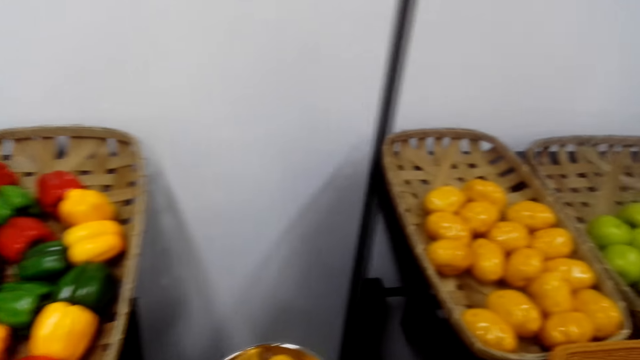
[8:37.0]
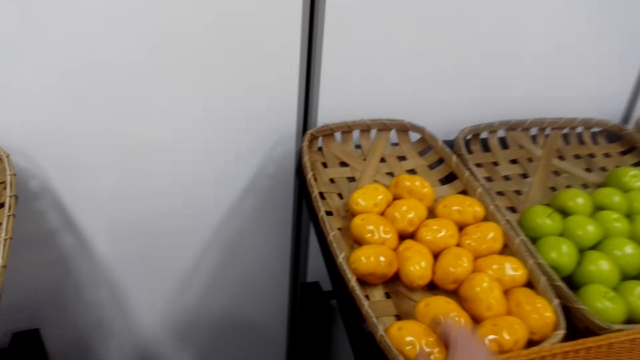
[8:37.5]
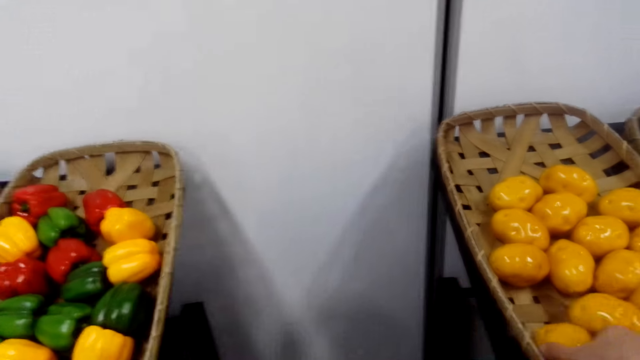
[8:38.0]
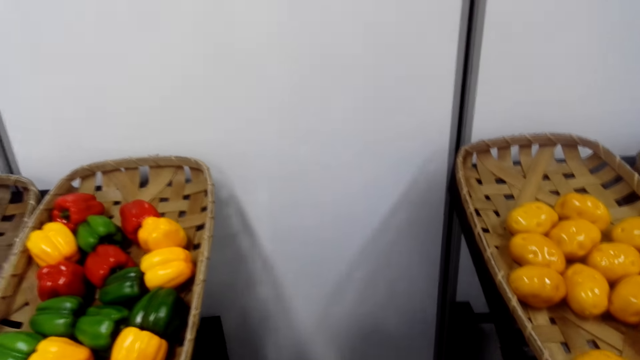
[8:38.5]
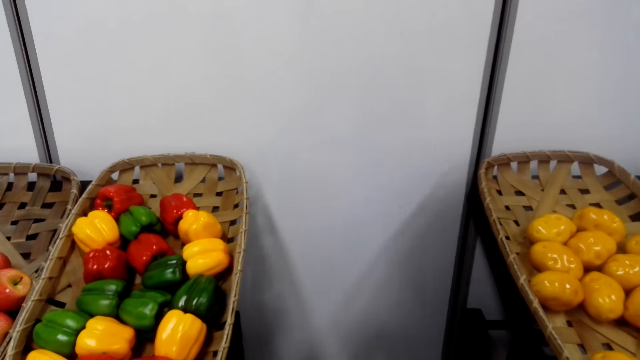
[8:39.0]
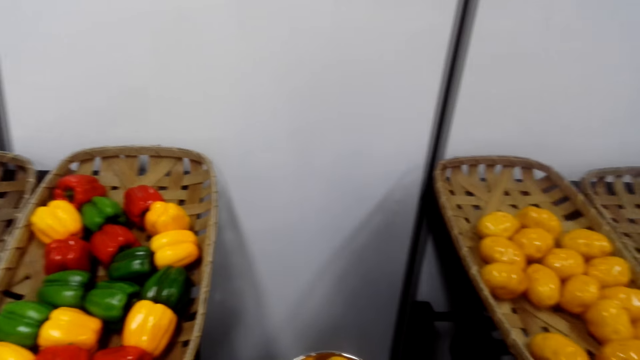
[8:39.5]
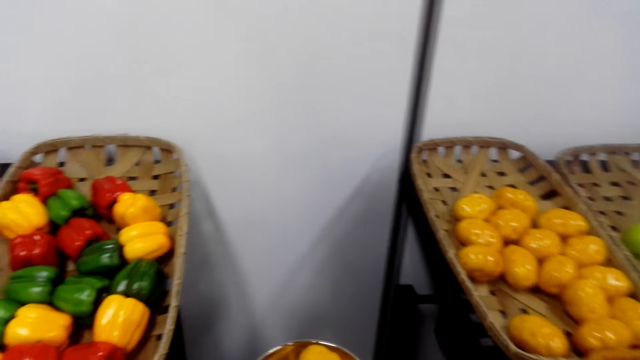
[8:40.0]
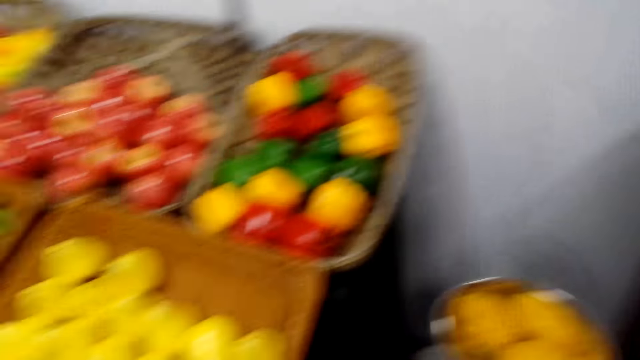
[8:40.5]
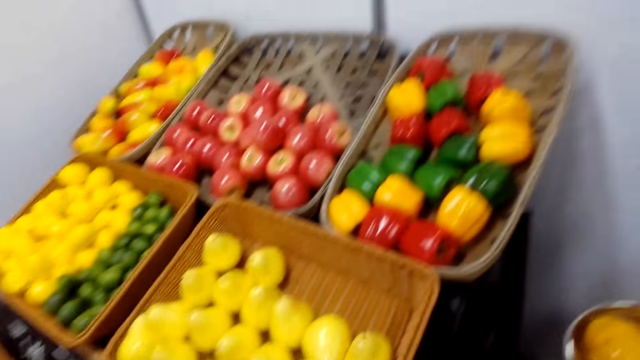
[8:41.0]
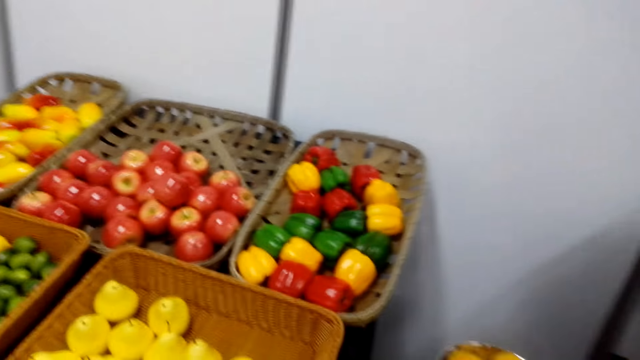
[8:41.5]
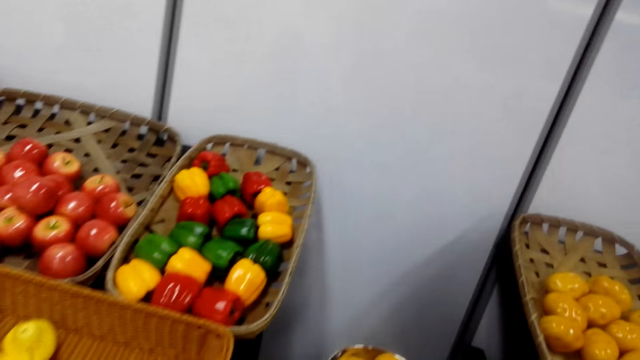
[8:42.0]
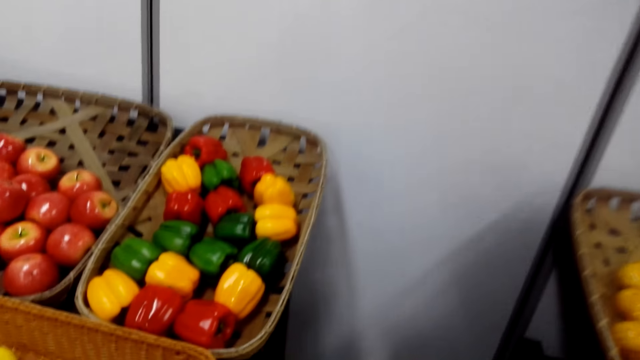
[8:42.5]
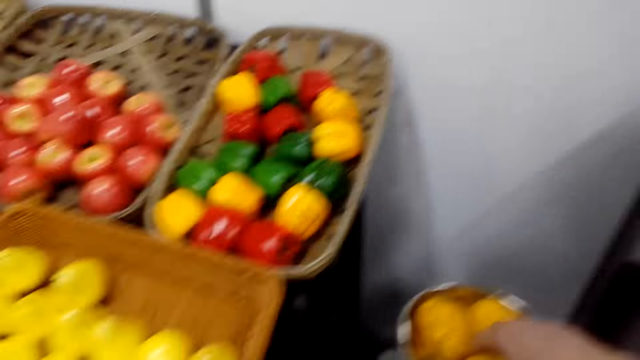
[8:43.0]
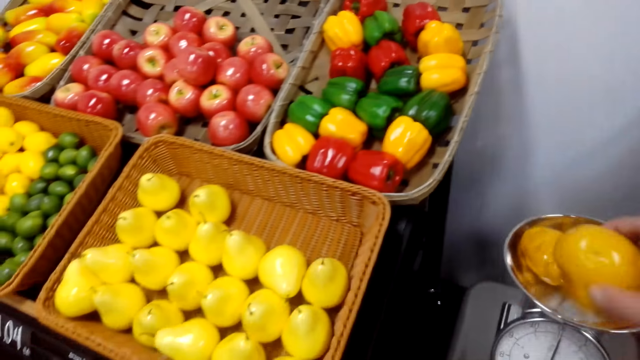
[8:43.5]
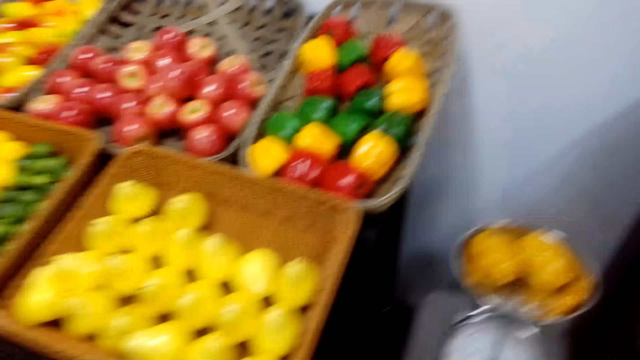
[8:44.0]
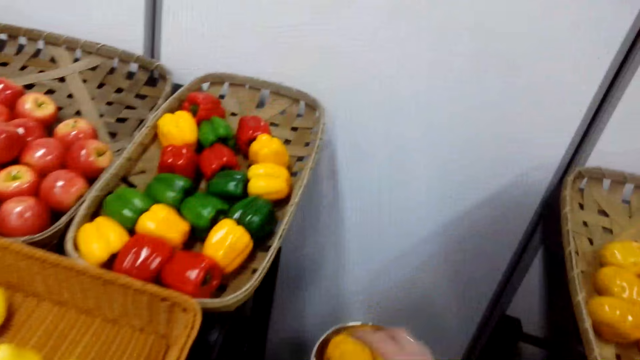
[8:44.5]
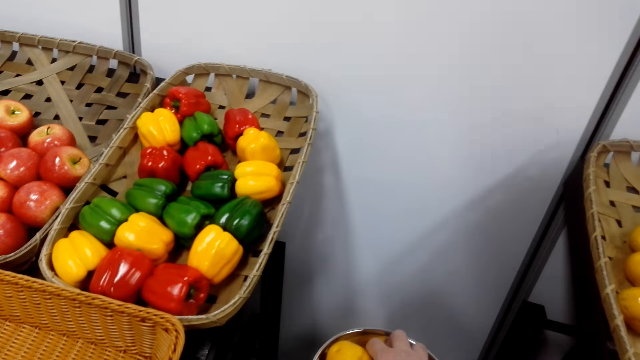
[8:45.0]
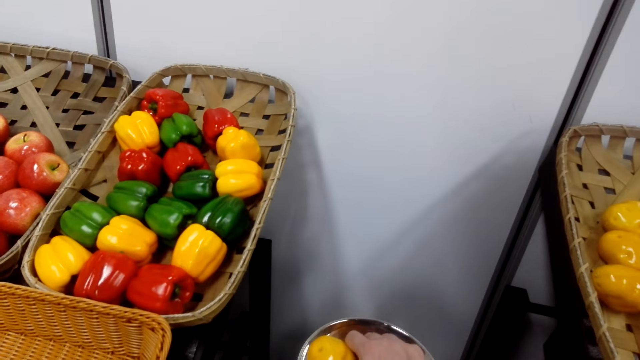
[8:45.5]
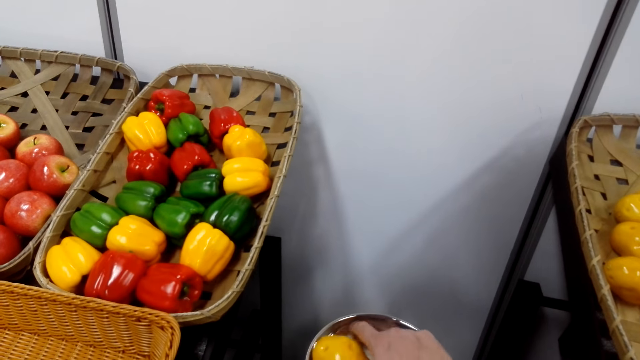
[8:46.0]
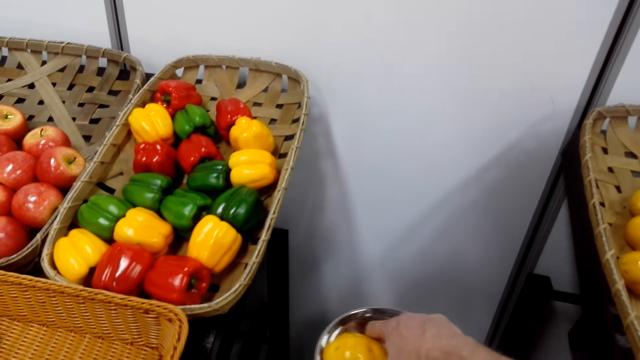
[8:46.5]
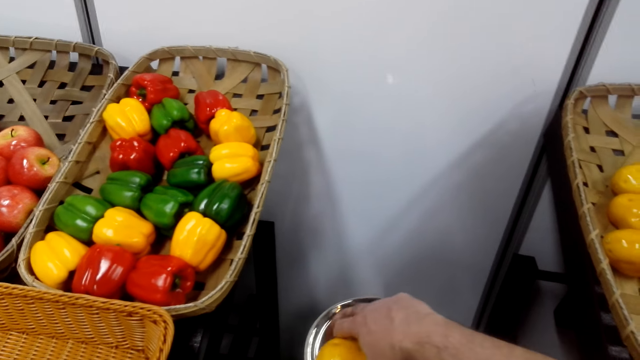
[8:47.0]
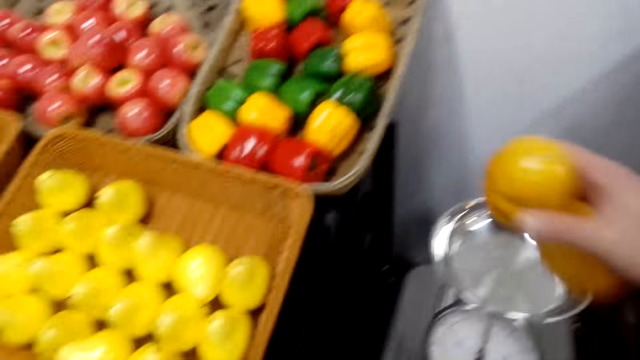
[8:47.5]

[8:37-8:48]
The camera wearer puts the fruit on the weighing scale. They take a fruit. They put the fruit on the weighing scale. They put the fruits in a polythene paper. They take the fruits.

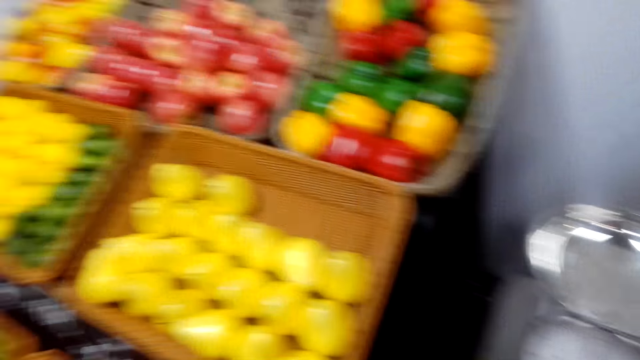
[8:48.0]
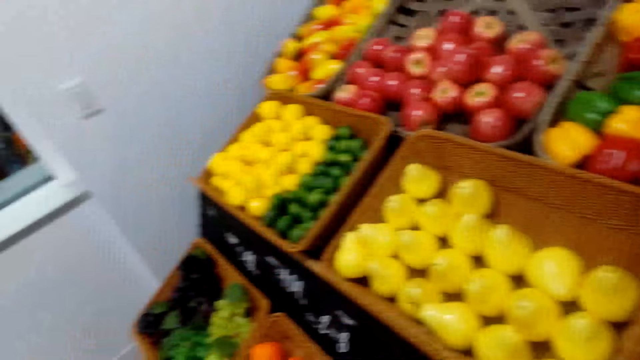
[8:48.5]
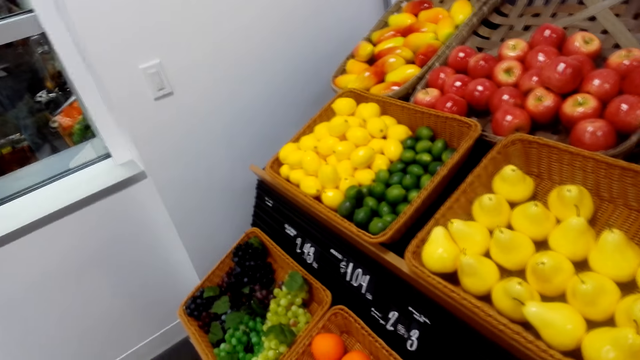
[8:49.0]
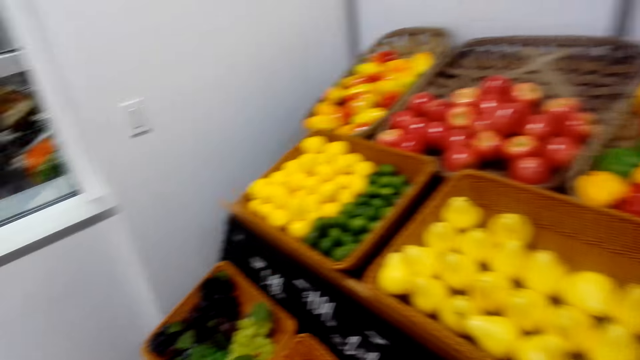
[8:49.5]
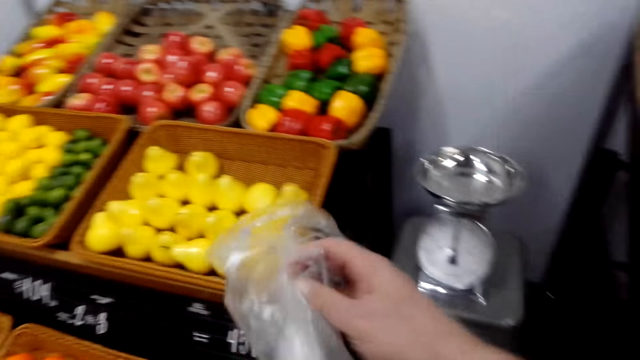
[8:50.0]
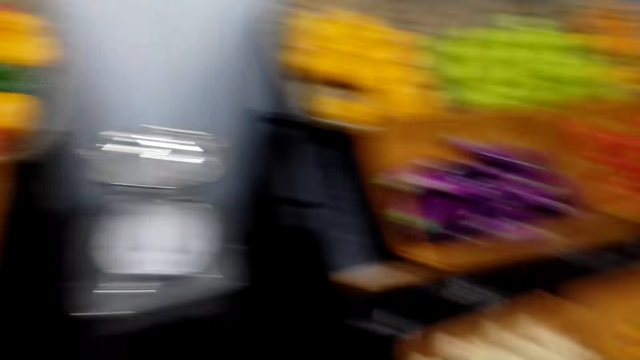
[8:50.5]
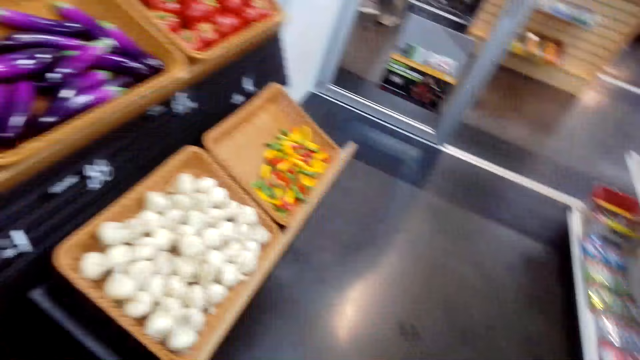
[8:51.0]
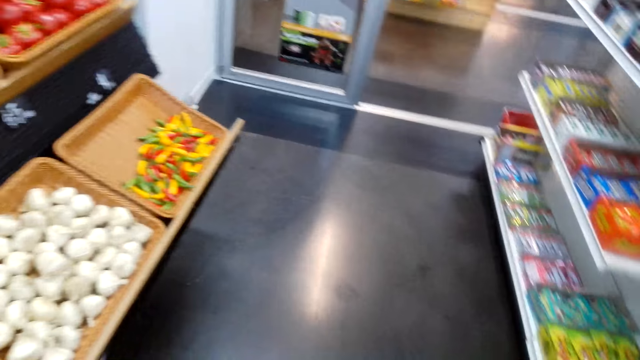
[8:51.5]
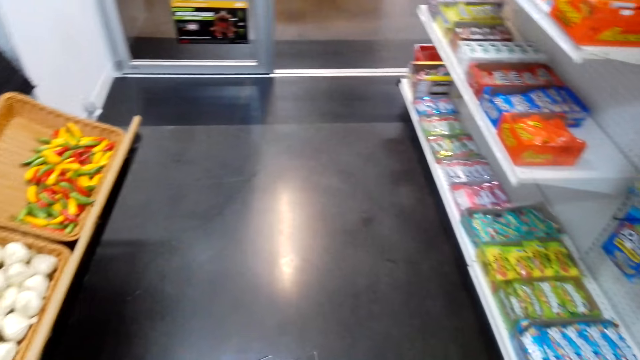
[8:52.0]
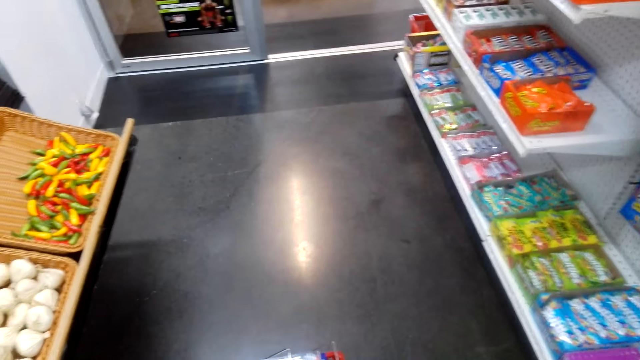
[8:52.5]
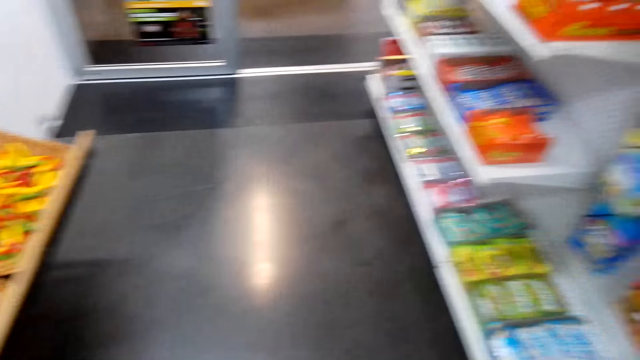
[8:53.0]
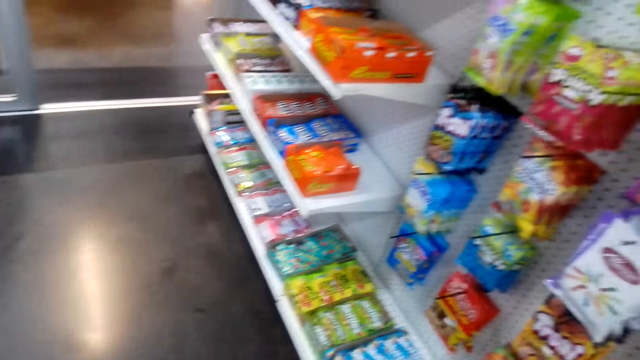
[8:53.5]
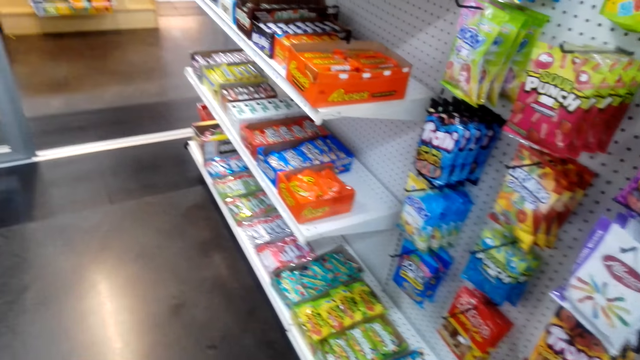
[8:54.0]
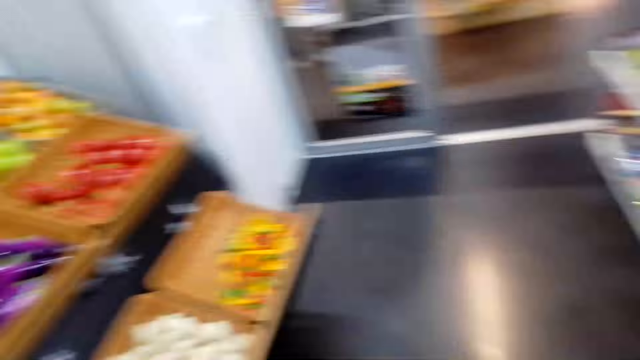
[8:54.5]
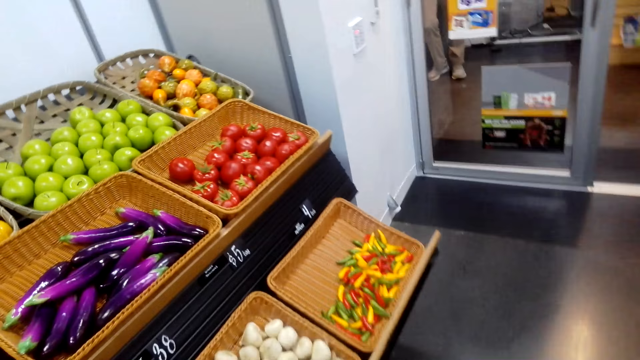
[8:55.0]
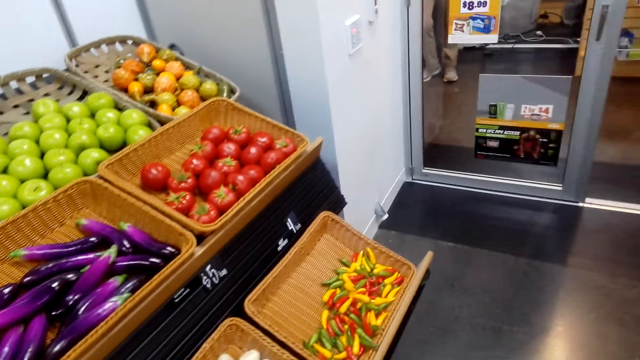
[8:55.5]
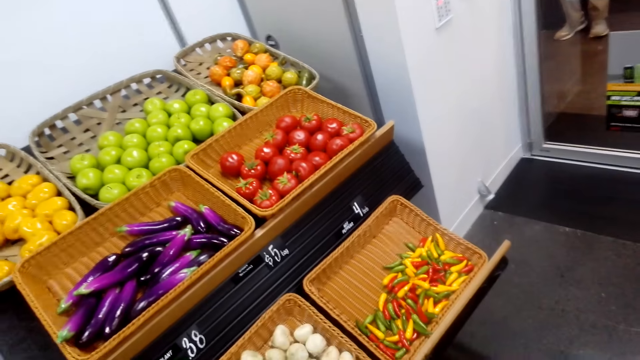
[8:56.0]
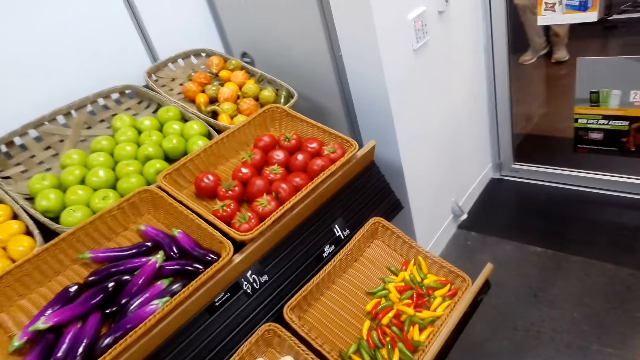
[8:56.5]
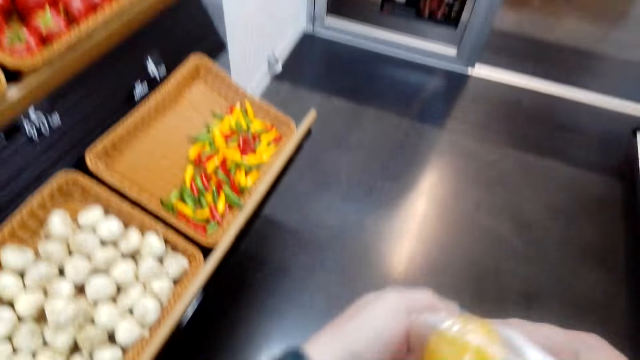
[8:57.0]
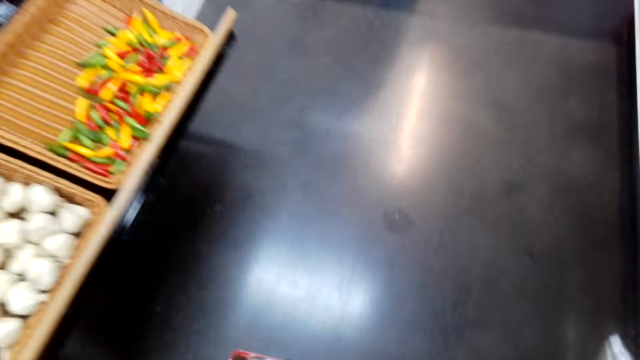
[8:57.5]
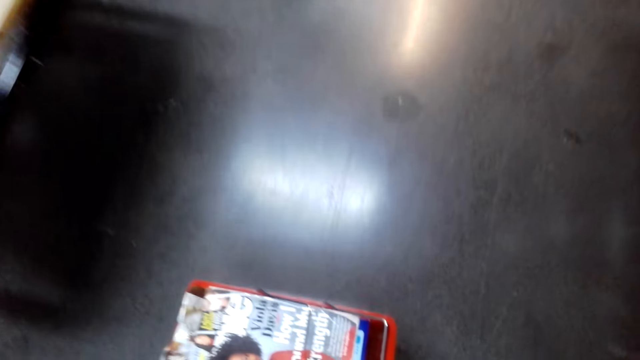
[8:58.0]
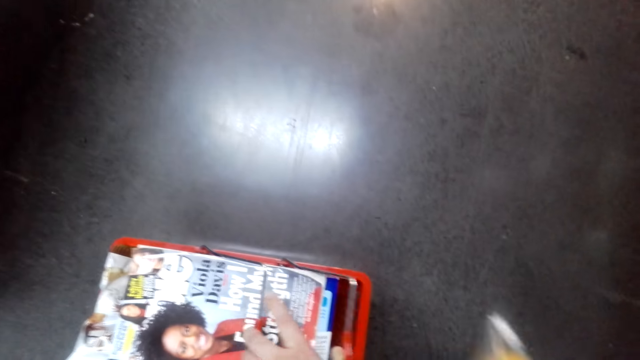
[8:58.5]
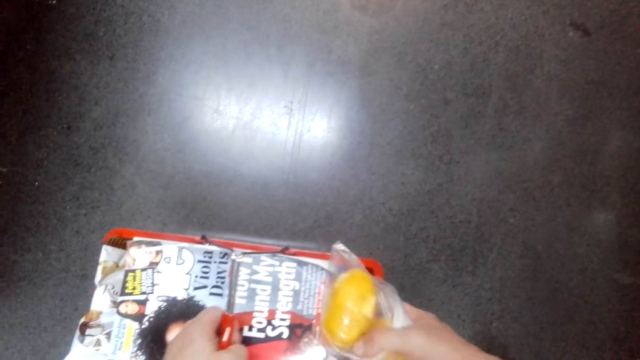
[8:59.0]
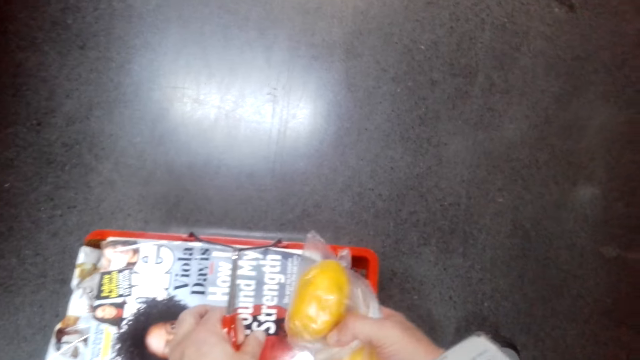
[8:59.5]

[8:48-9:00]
The camera wearer holds the paper. They put the polythene paper in the carrier.
